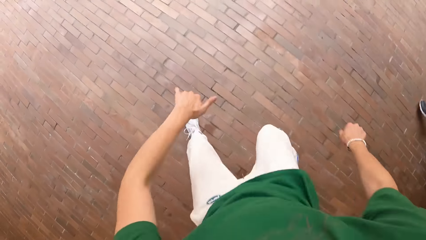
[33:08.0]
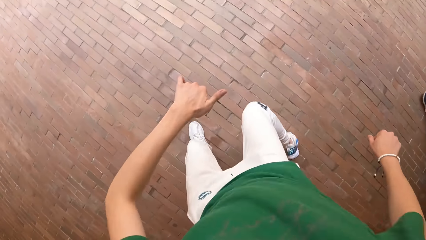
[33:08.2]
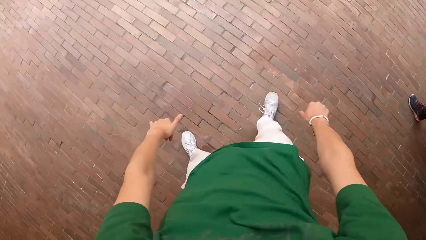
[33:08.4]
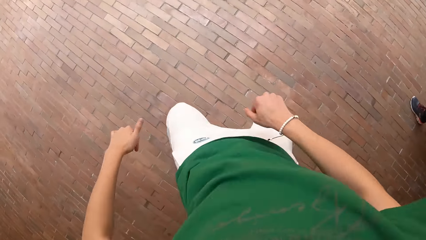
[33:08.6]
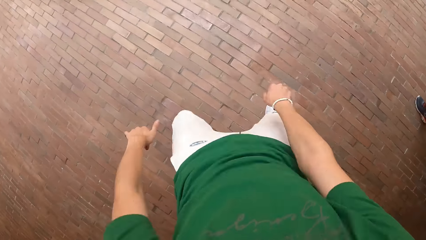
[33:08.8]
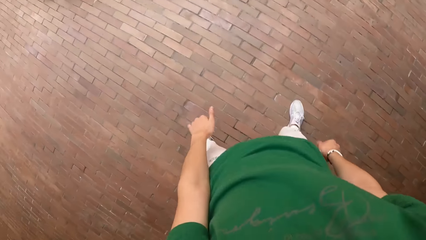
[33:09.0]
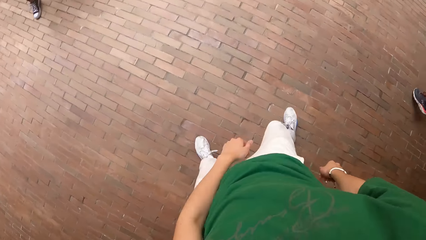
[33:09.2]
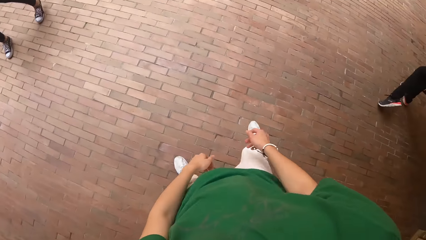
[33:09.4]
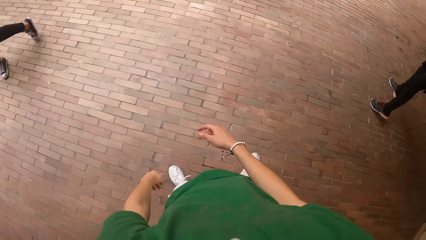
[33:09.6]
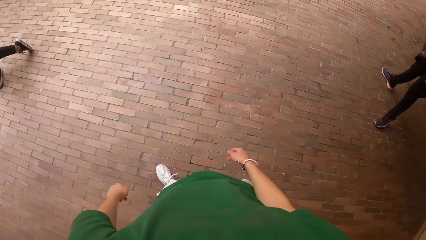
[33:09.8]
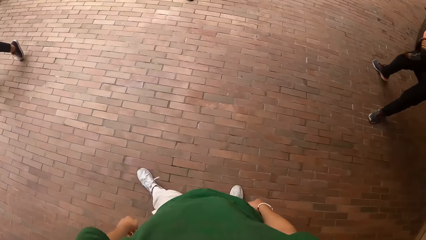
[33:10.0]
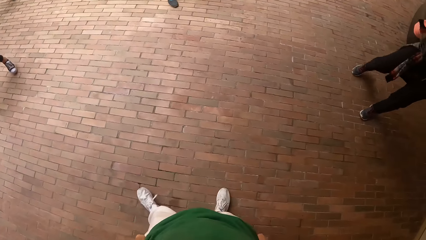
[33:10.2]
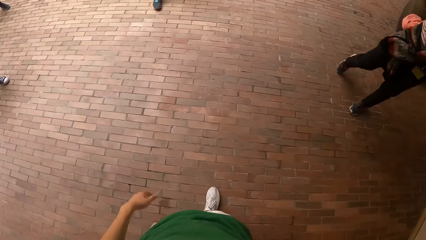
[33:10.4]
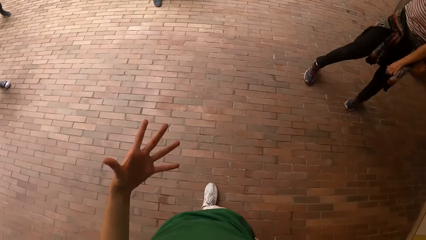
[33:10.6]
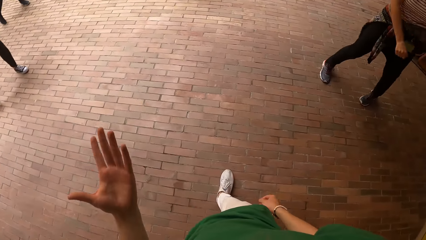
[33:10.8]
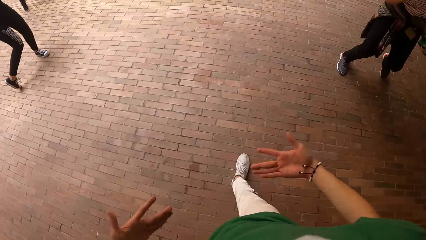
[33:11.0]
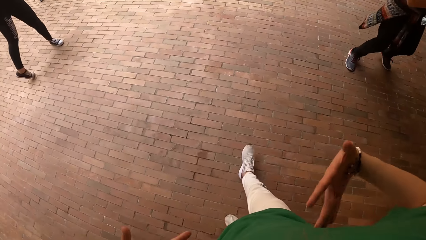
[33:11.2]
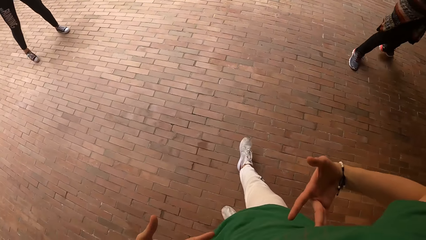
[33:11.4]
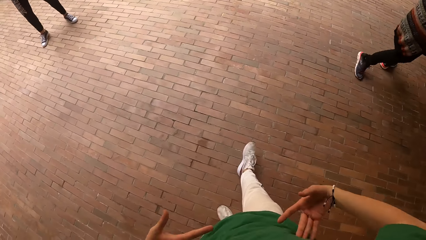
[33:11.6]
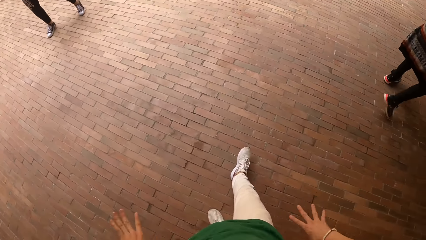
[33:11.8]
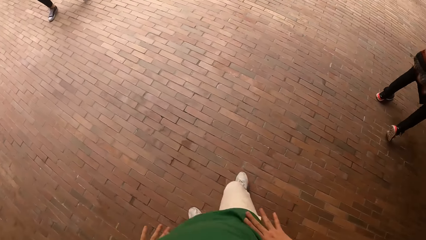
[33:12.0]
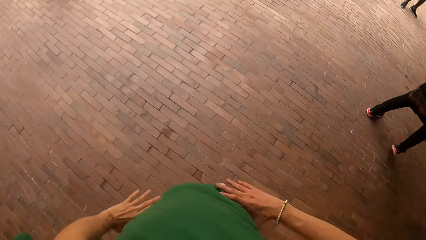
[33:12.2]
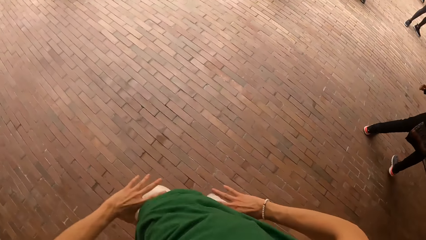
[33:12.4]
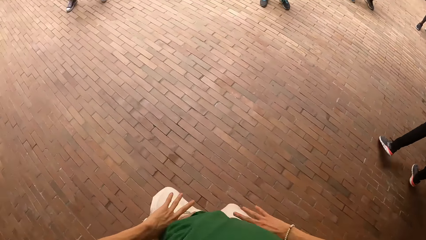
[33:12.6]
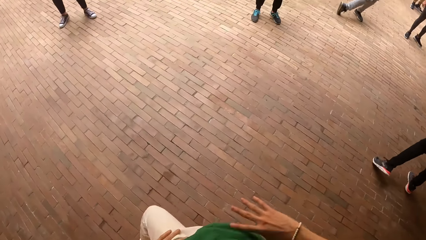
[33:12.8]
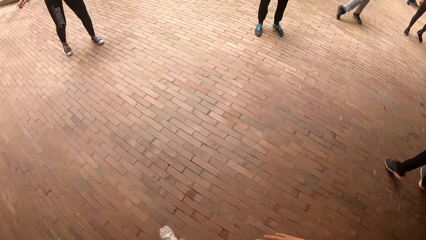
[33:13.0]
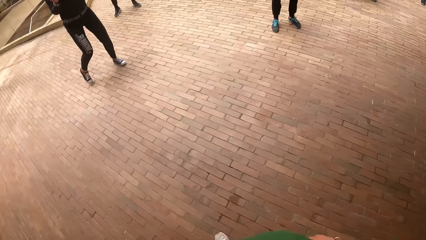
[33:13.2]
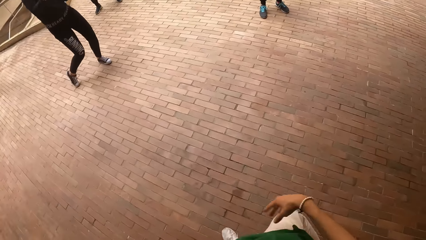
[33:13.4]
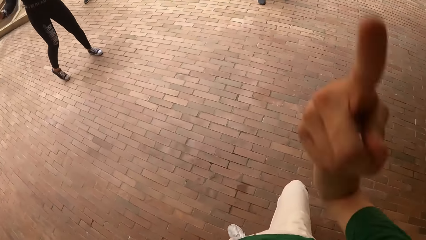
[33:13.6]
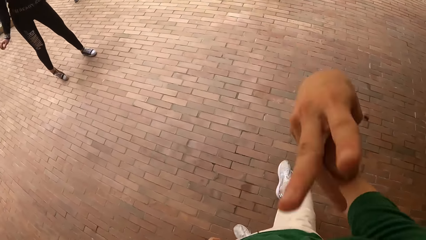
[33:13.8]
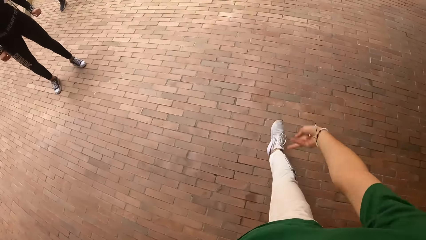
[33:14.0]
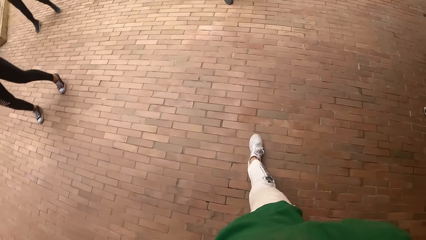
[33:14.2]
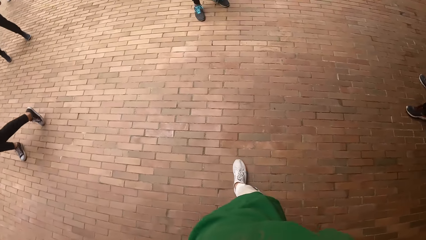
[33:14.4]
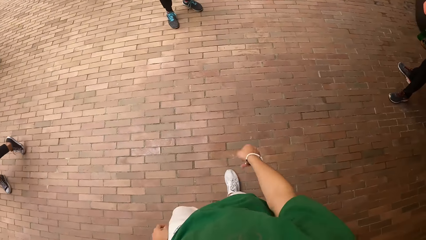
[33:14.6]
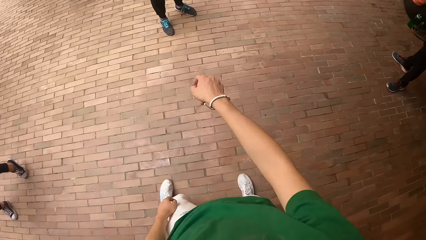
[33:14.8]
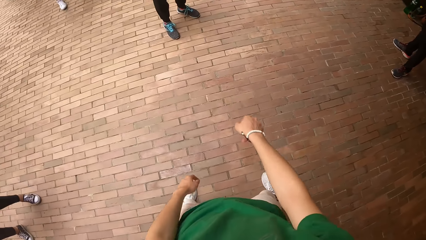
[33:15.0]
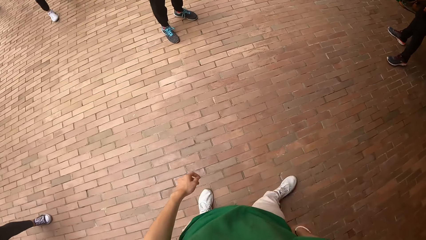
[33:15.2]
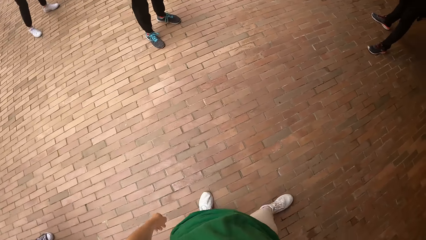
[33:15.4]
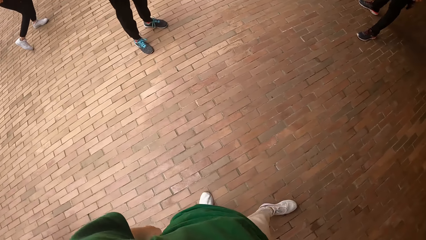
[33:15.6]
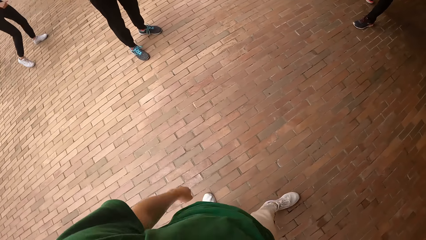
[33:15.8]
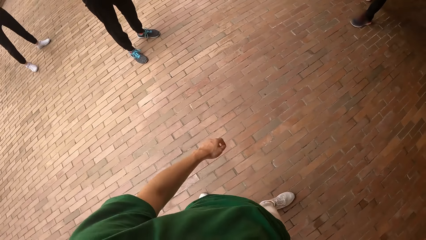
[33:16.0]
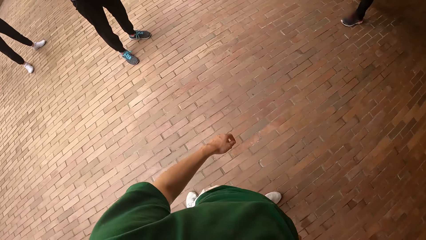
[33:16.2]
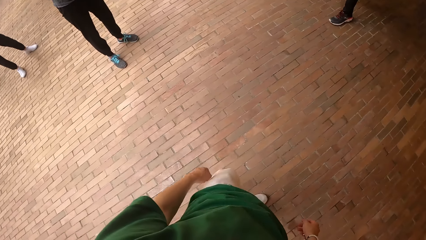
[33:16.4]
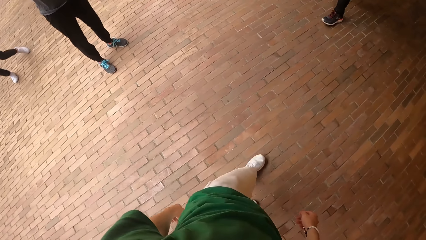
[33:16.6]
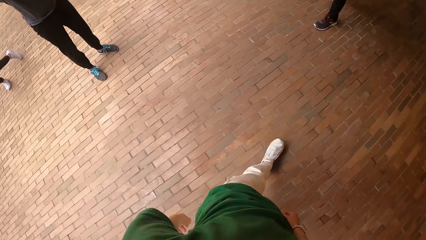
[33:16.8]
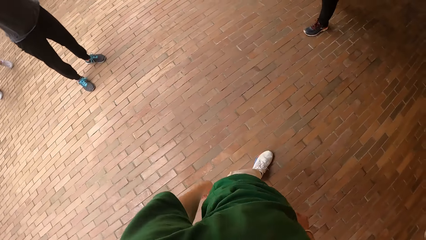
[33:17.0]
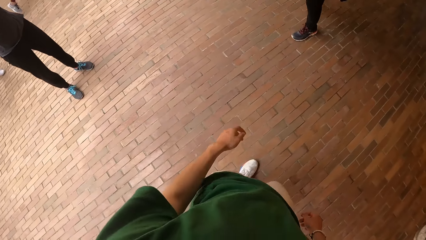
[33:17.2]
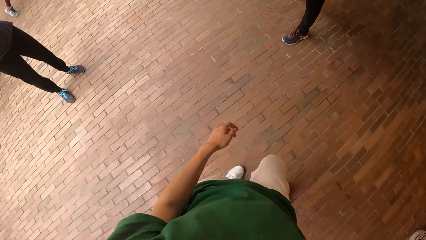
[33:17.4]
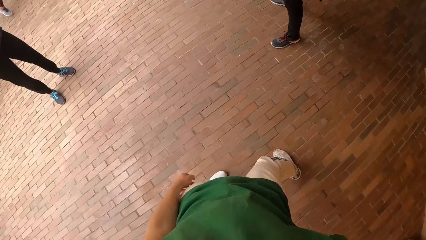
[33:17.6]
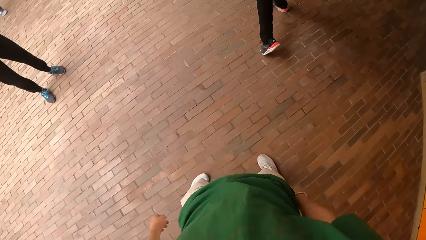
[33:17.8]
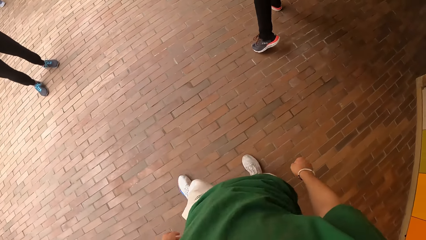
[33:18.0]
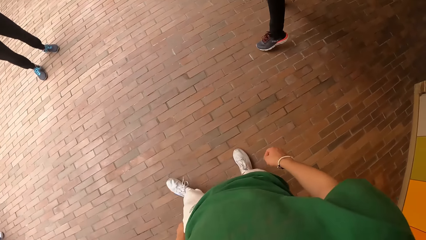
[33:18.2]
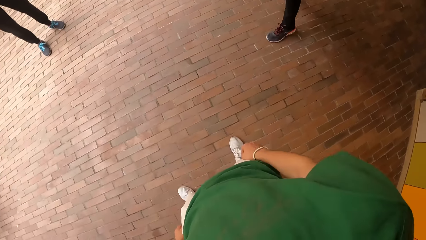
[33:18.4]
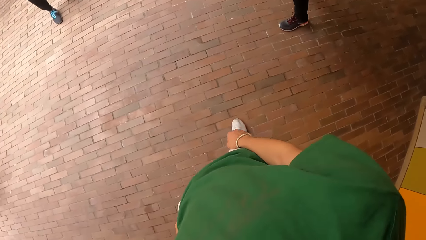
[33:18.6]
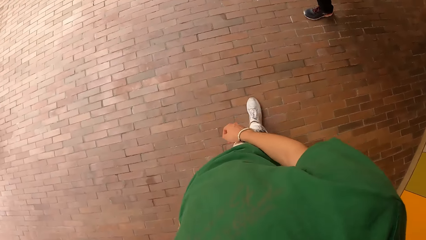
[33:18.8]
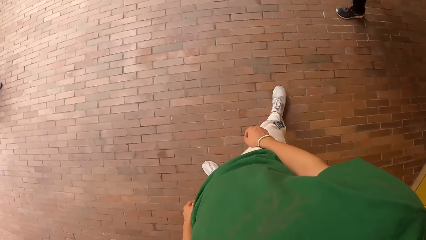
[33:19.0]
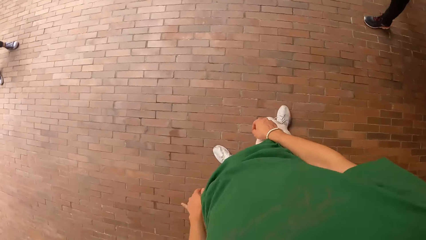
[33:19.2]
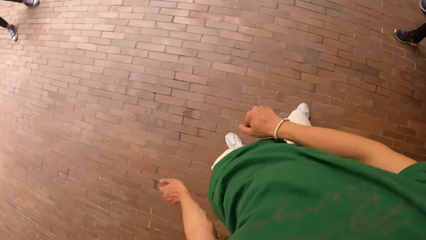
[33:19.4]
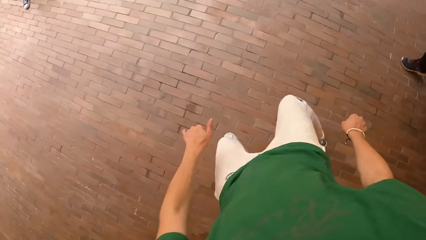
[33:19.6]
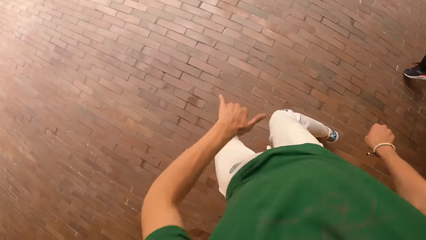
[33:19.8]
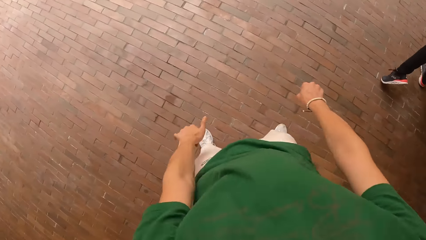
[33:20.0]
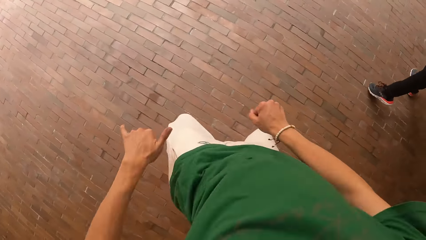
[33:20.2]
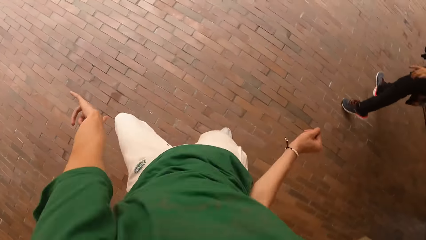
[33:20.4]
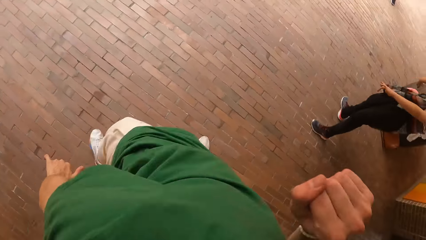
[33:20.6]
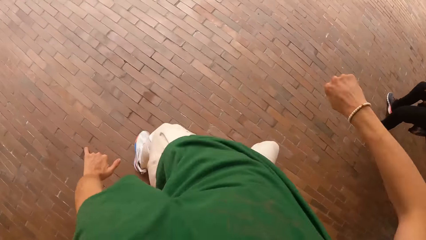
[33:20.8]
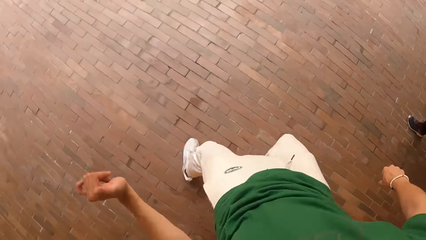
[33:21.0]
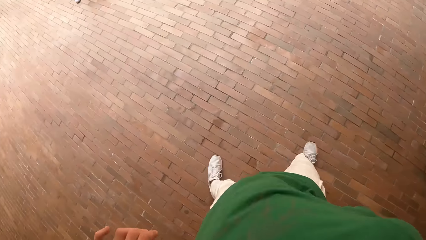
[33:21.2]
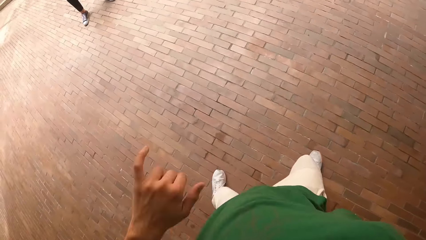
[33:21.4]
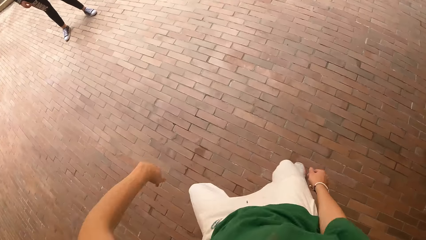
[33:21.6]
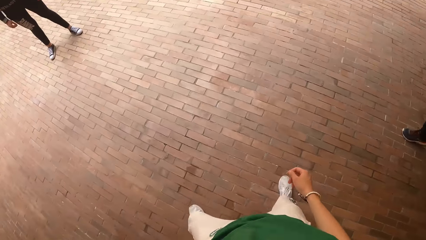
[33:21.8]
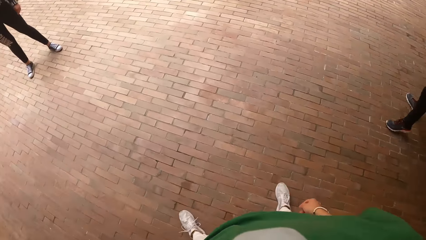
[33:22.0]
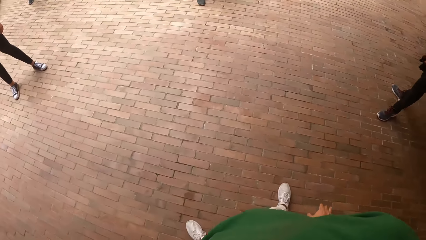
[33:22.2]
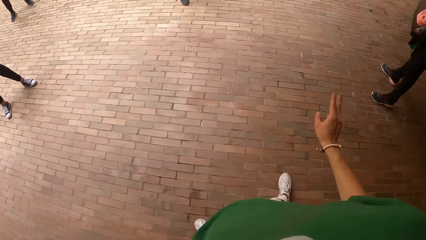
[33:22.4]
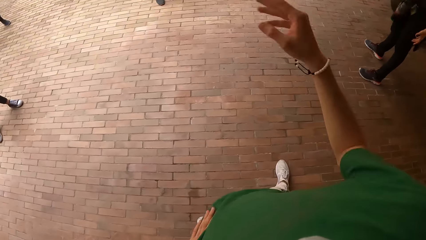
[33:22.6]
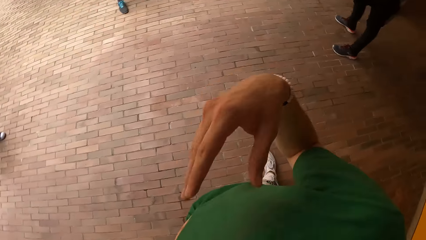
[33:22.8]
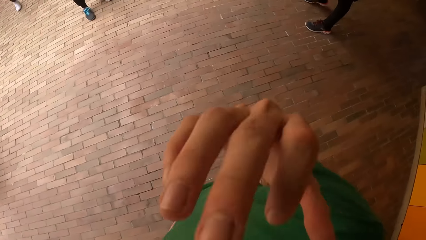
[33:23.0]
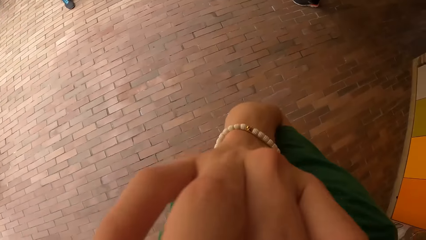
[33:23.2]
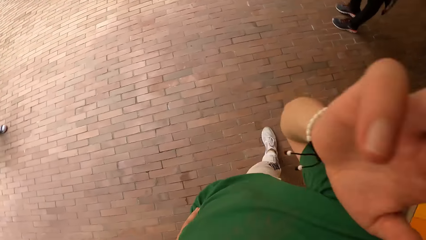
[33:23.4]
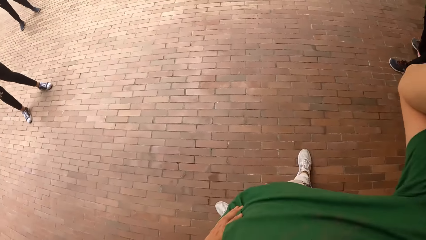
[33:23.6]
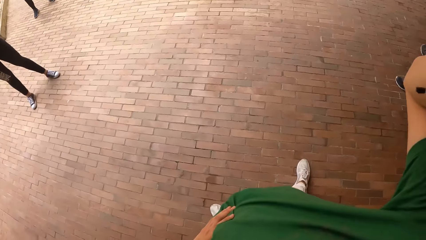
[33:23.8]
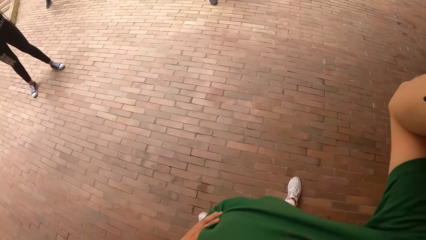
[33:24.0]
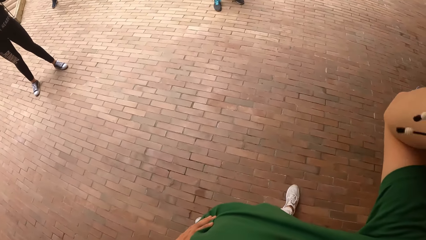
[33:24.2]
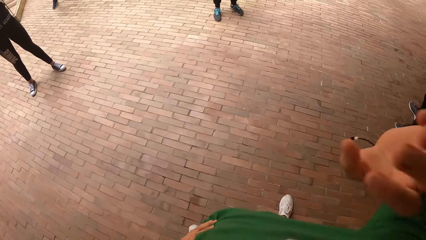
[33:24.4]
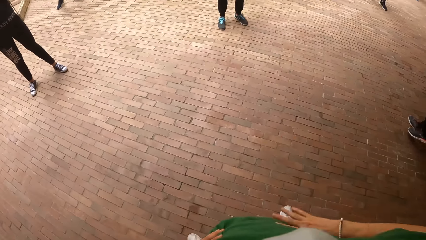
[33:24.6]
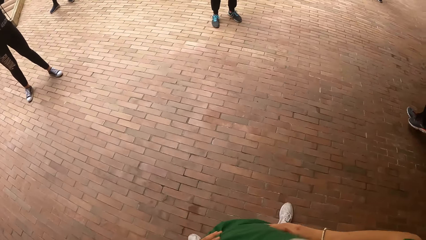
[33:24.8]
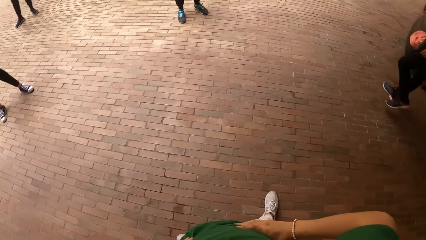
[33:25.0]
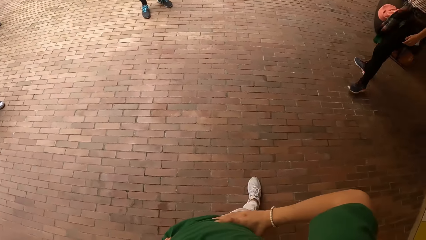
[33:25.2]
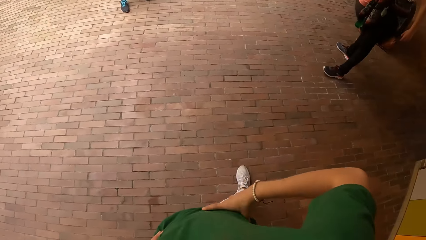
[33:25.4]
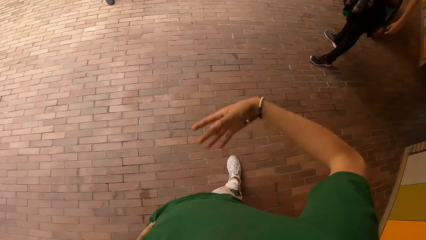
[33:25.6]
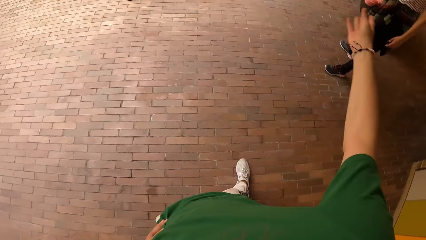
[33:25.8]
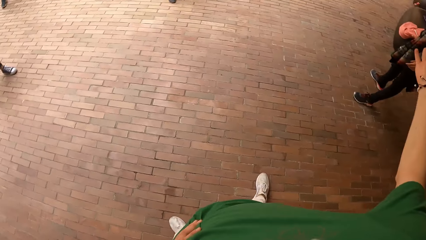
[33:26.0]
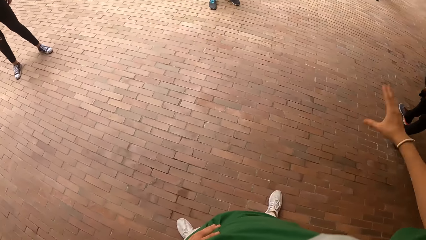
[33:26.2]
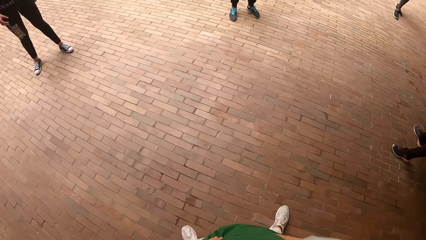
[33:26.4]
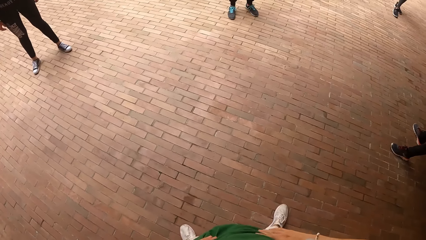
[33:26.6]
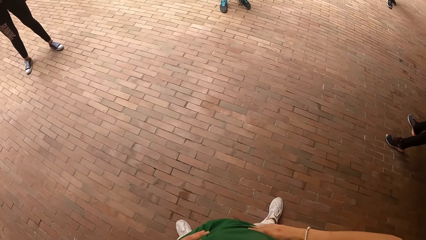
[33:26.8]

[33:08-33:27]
A woman dances. The camera wearer interacts with the group of people. He walks. He dances. He swings both hands. He lifts his hand. He touches his face with his right hand. He holds his waist with his left hand. He holds his waist with both hands. He drops his hand. He interacts with the group of people.
